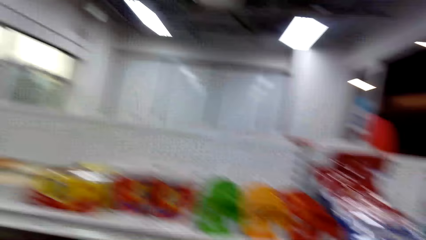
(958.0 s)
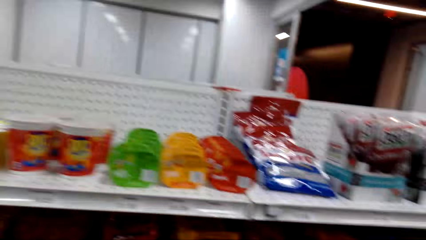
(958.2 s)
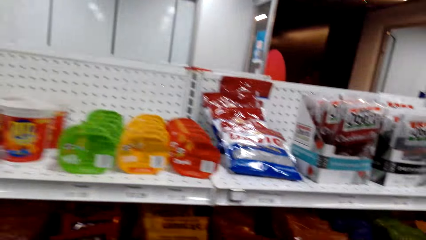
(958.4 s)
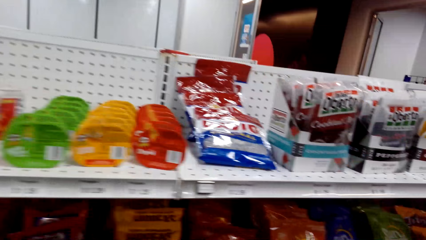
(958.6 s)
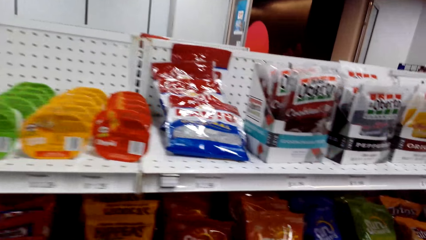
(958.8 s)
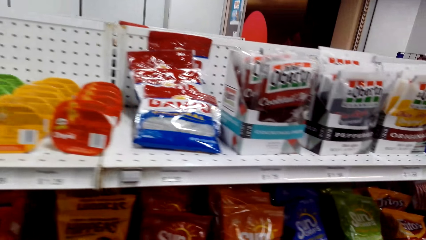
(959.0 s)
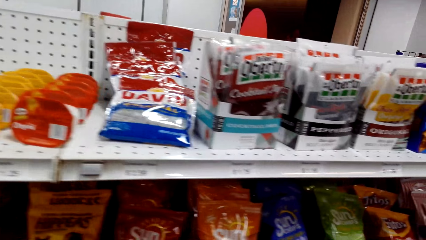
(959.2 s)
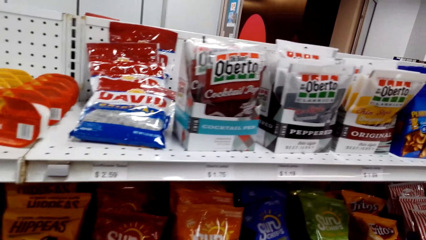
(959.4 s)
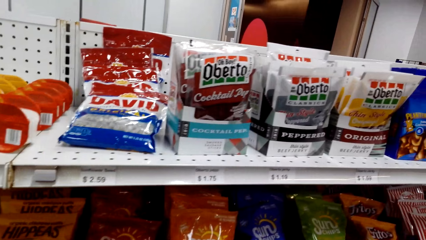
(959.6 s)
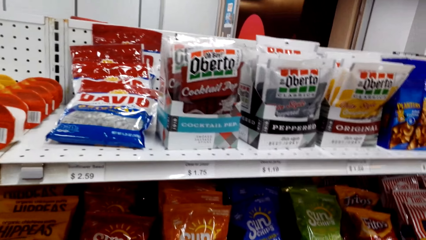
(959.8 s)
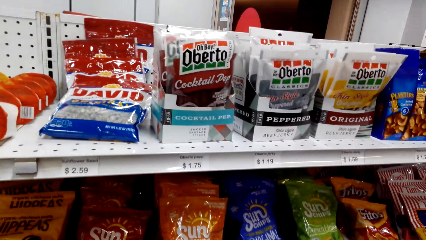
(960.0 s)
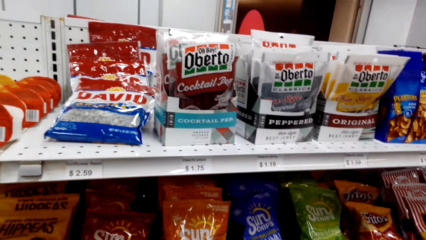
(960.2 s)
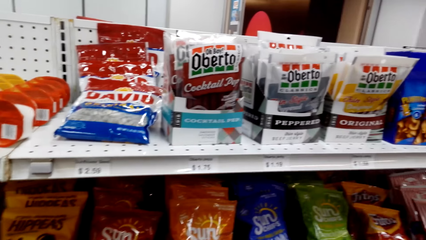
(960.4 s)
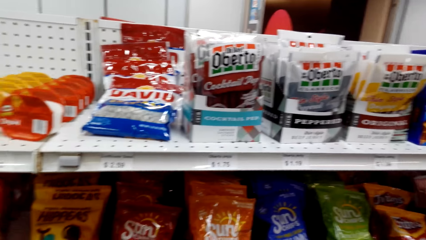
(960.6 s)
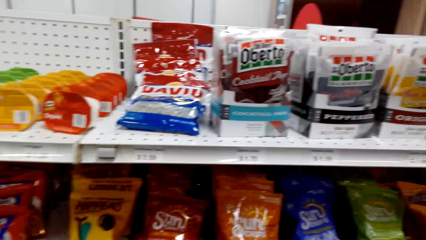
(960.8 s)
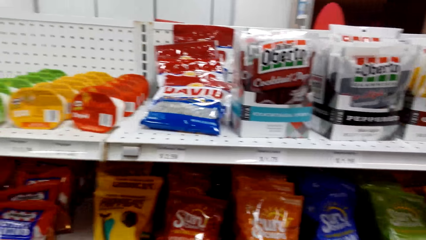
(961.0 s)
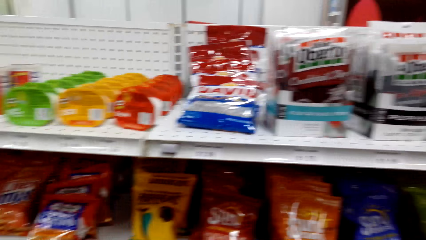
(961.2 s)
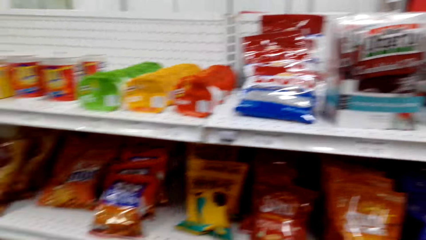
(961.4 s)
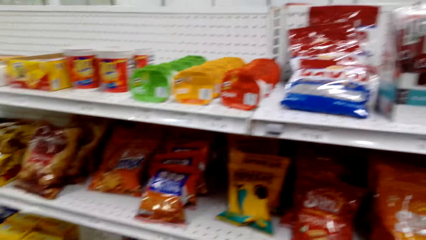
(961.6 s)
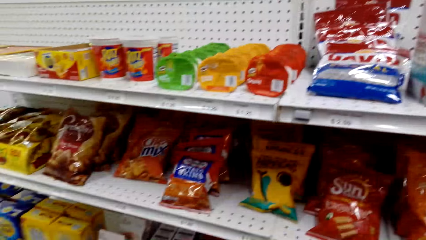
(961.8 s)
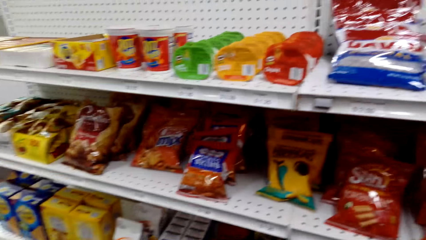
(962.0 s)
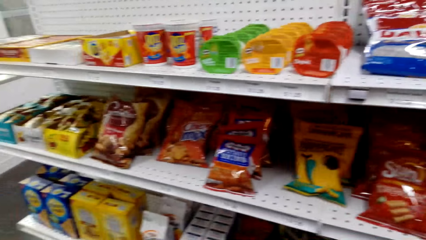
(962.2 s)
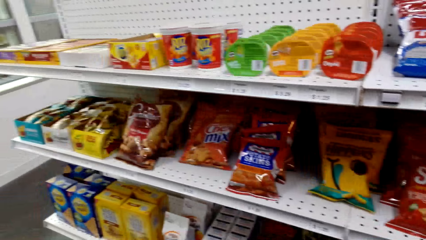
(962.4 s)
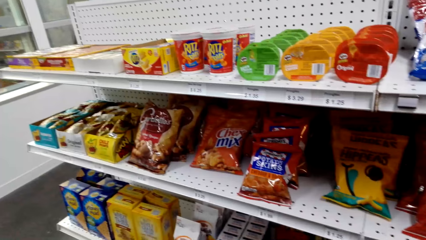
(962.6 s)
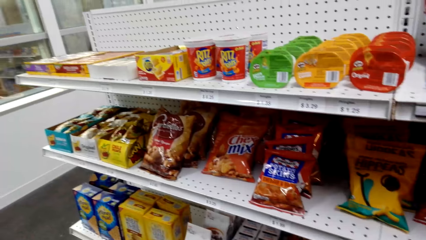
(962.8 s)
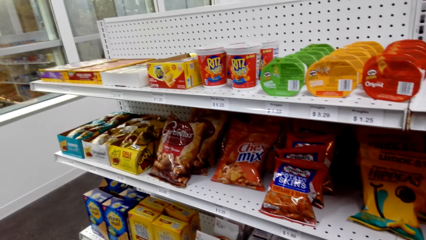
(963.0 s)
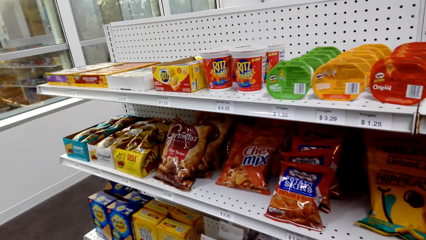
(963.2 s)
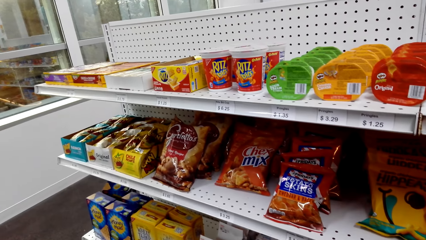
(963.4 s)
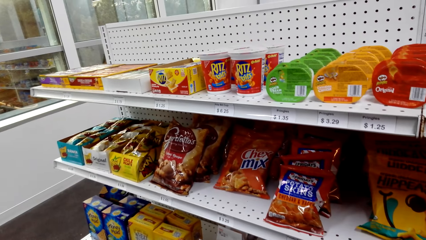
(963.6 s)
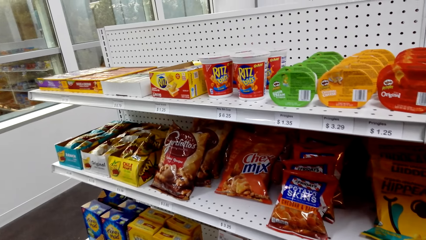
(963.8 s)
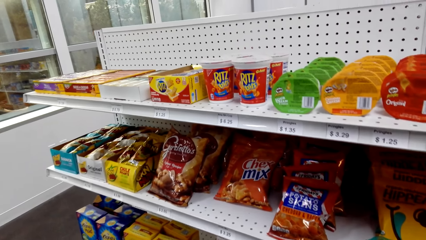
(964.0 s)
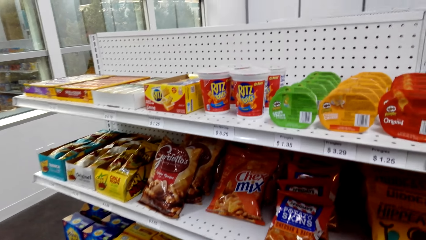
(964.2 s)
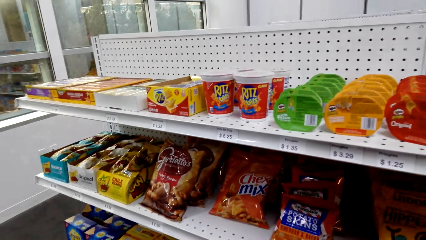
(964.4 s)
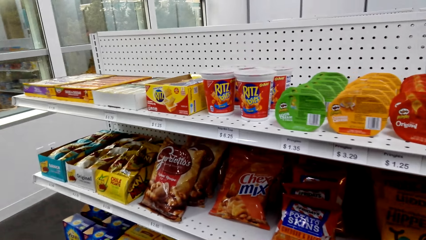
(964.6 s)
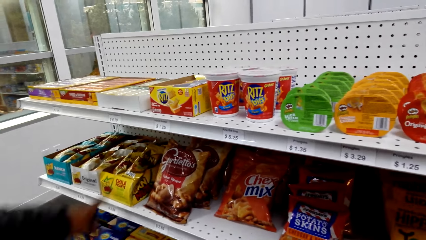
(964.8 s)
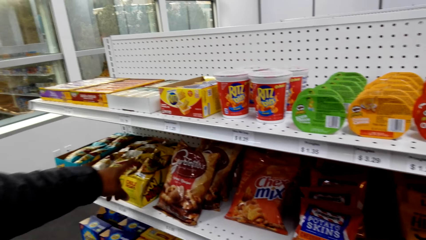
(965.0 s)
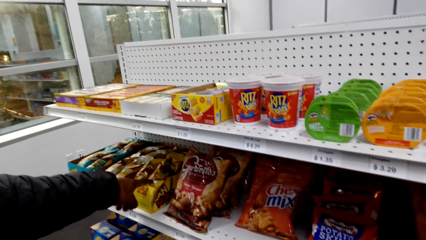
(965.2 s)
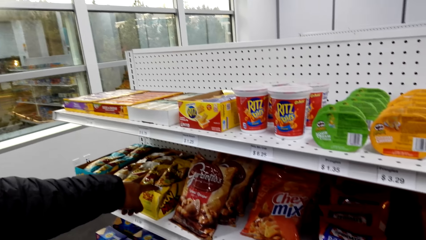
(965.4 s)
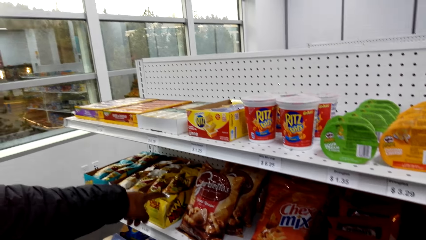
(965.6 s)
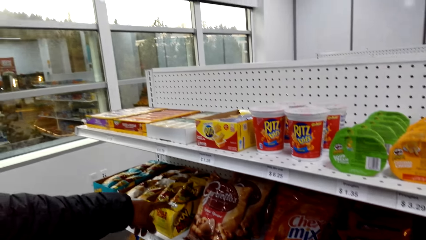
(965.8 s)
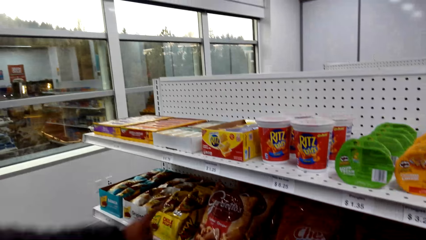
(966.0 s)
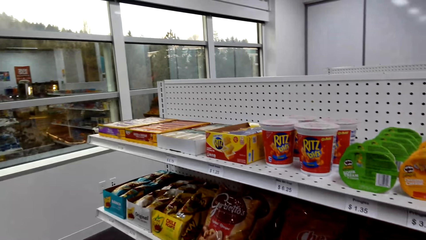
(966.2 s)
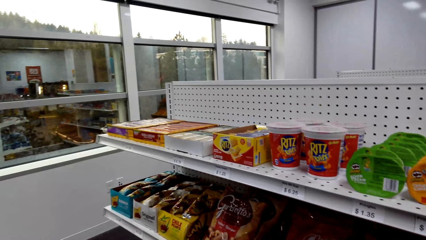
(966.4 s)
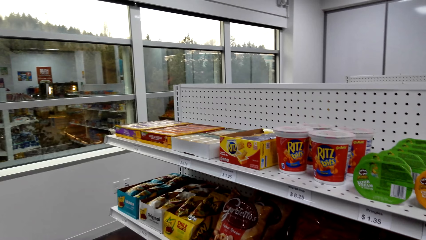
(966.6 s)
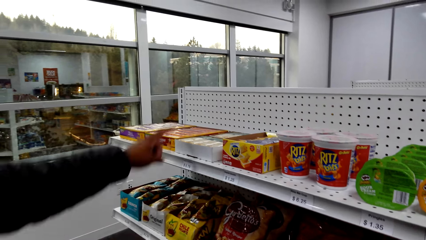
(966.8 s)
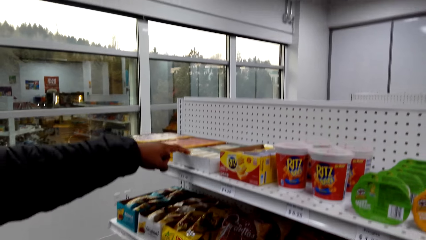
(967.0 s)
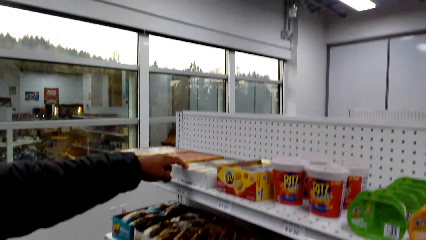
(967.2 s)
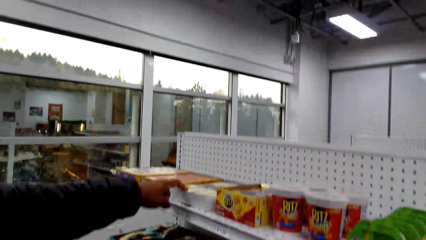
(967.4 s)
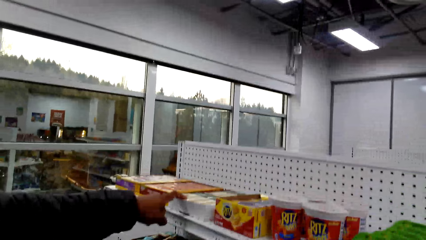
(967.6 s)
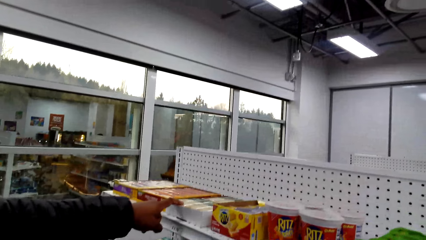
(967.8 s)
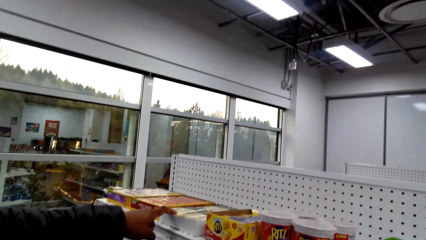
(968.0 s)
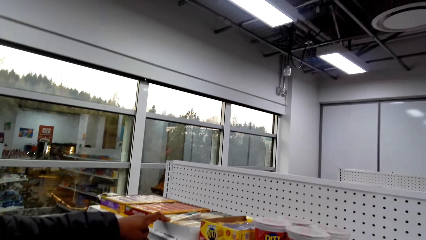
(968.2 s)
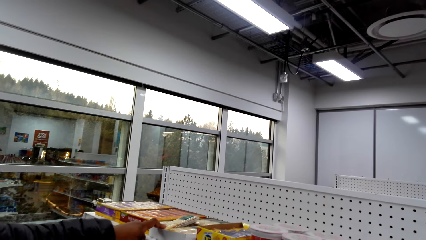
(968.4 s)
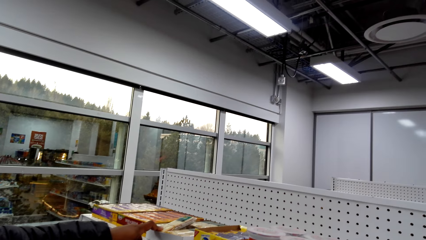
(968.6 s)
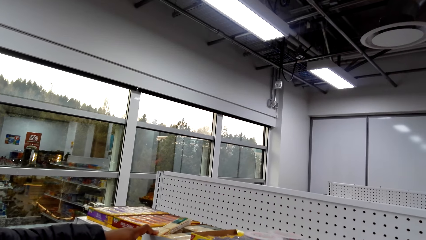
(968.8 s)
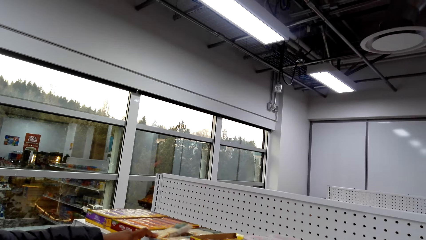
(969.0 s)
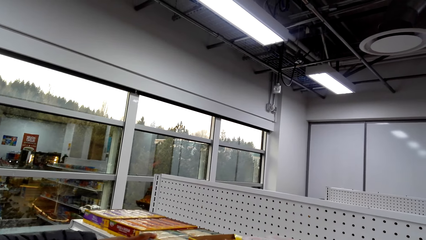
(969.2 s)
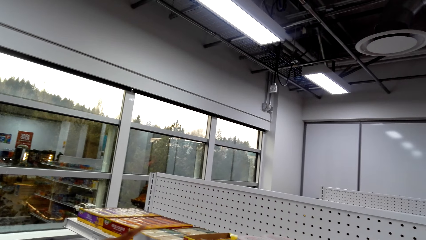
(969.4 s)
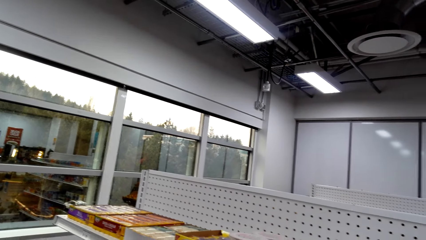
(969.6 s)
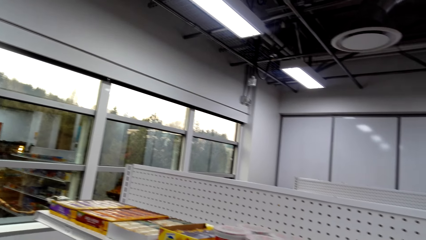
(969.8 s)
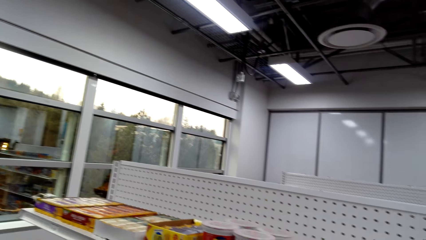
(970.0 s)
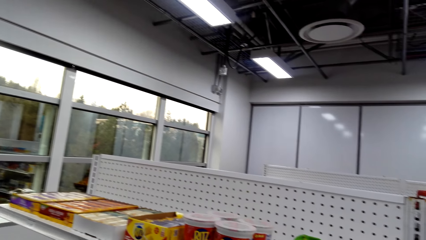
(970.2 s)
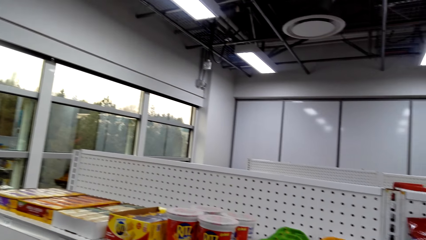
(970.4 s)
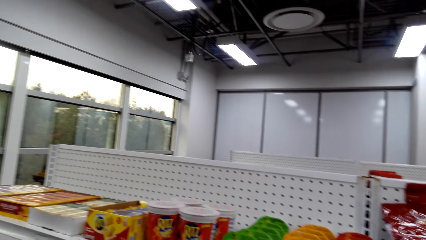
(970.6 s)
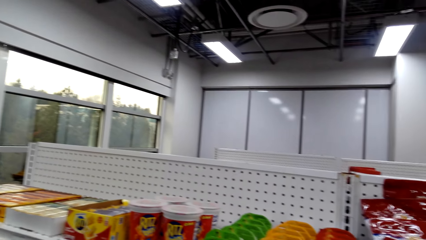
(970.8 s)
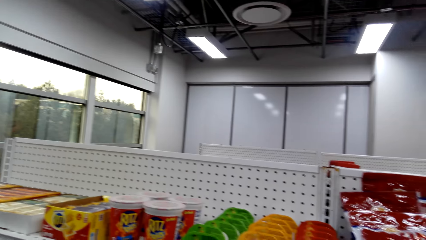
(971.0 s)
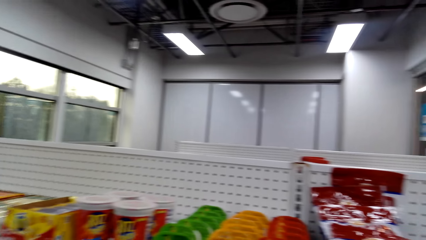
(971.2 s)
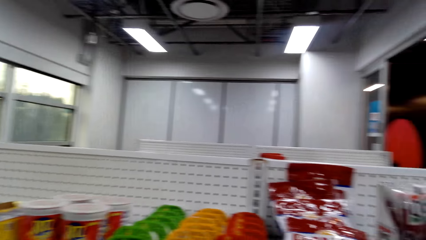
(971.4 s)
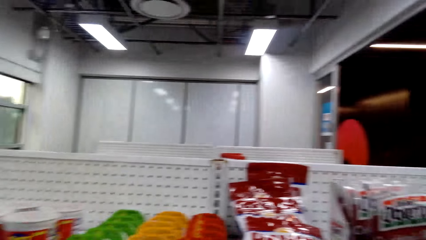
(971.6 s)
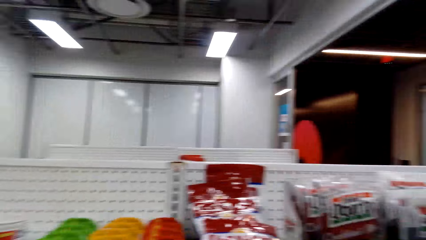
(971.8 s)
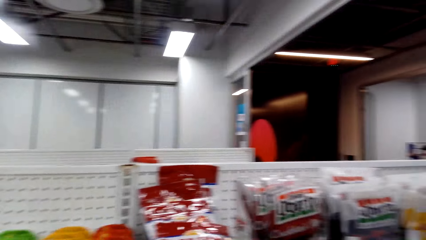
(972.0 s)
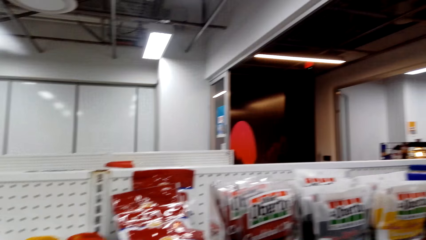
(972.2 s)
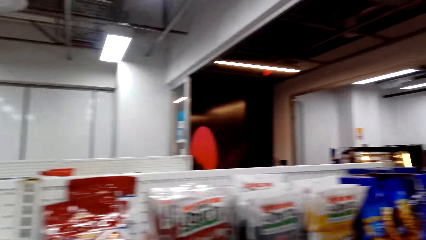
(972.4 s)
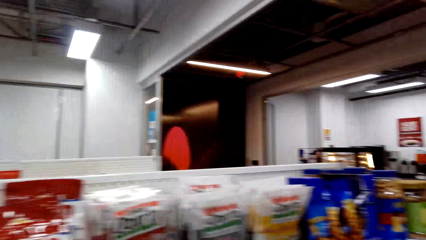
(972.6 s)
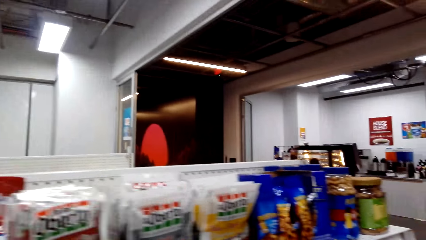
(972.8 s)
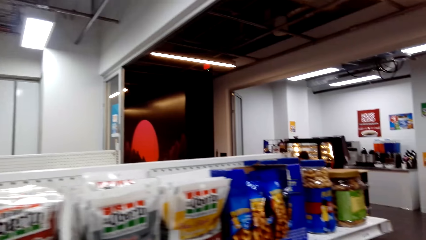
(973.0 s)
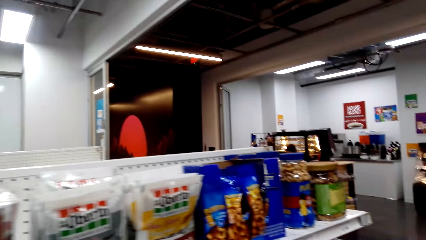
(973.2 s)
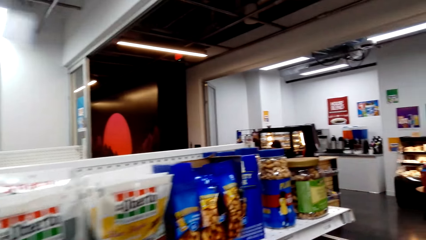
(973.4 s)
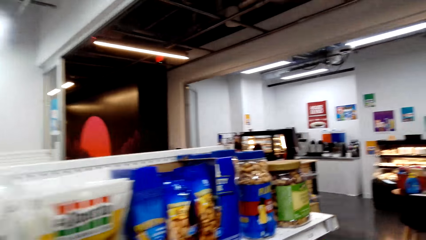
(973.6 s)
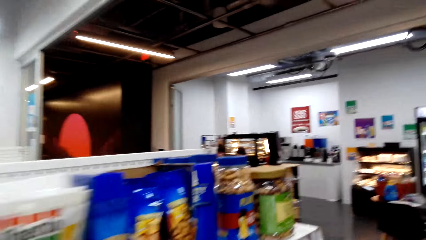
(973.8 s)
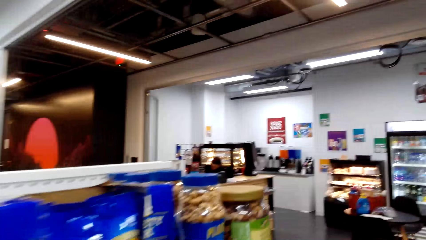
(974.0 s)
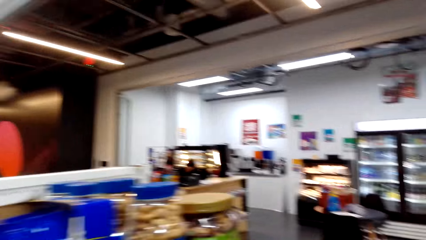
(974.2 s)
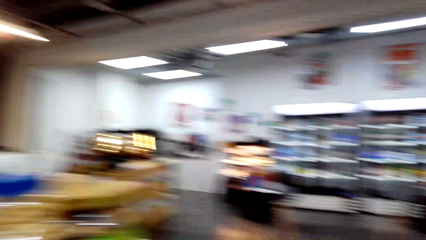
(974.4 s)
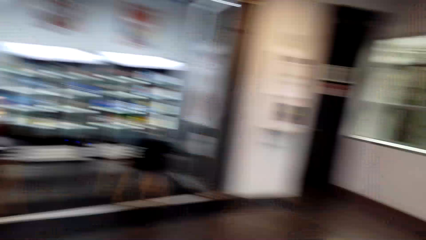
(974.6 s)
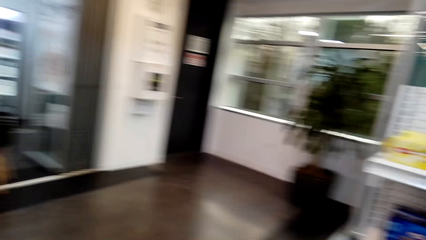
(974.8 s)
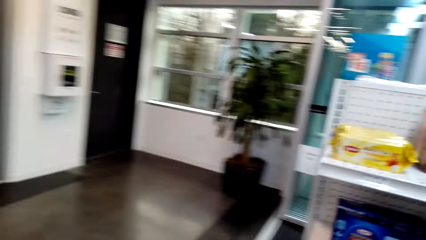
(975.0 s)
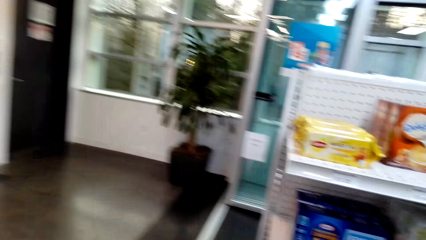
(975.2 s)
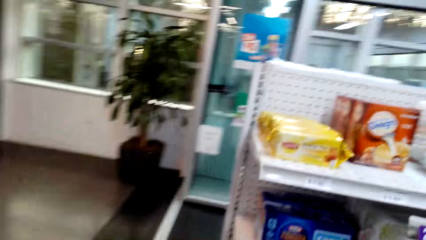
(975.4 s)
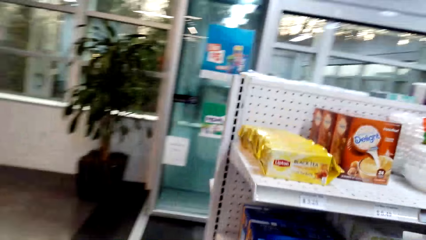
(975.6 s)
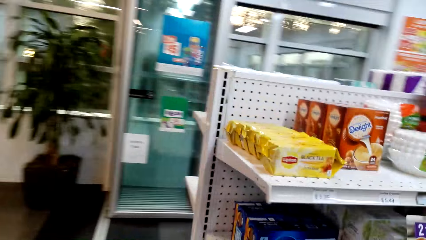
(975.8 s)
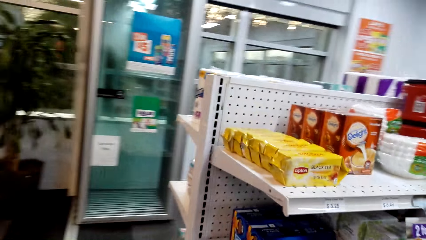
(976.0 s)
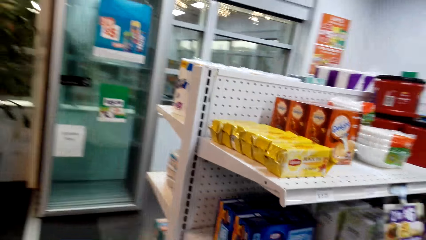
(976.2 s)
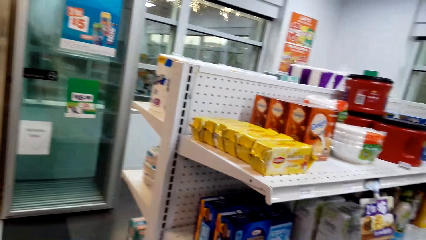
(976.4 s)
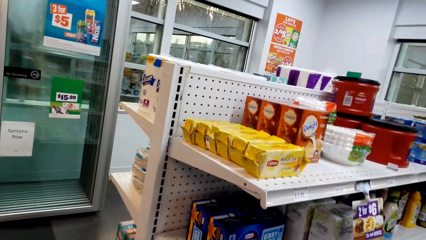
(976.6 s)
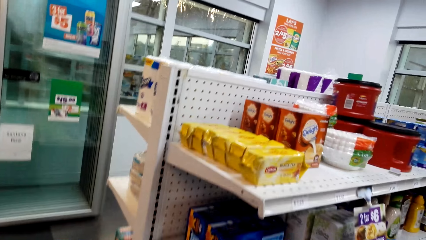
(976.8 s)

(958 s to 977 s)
The camera wearer looks around and walks around the supermarket. They shop in the supermarket. A person points at a snack in the shelf. The person points at snacks in the shelves. The camera wearer looks around. The person removes a hand from the shelves. The camera wearer walks around the supermarket.
